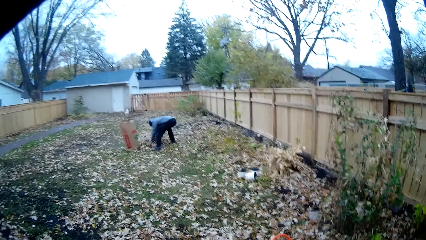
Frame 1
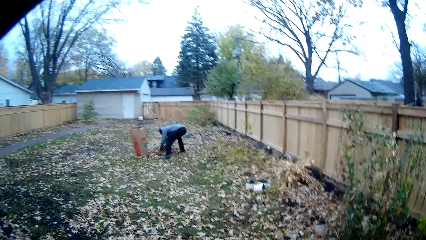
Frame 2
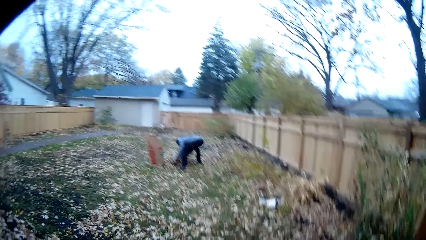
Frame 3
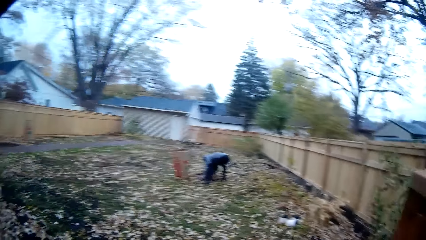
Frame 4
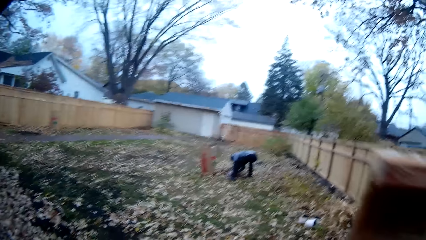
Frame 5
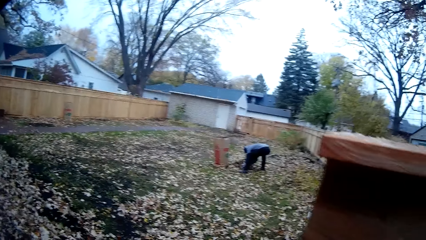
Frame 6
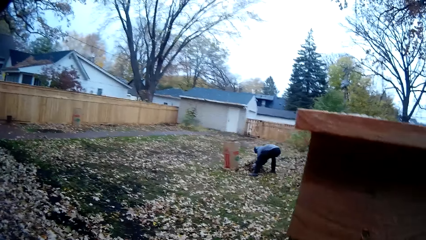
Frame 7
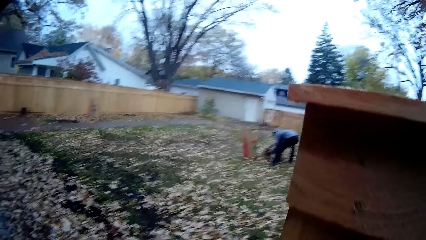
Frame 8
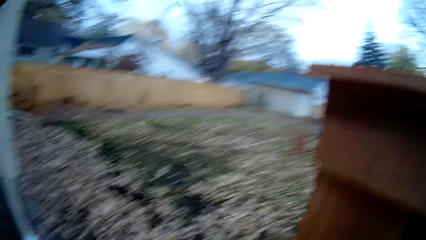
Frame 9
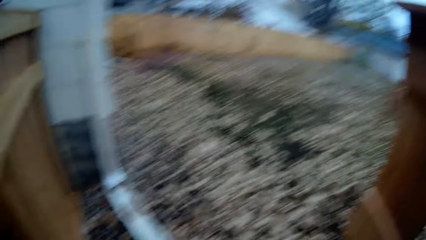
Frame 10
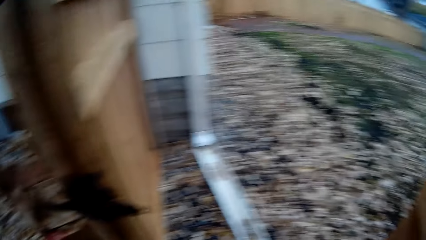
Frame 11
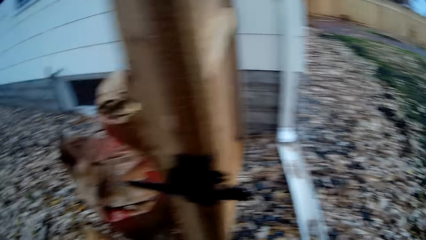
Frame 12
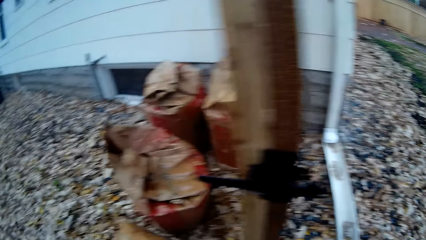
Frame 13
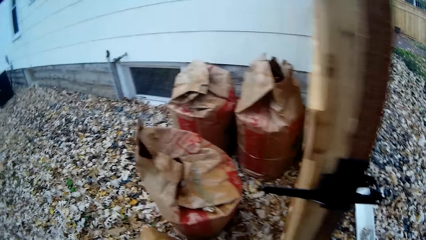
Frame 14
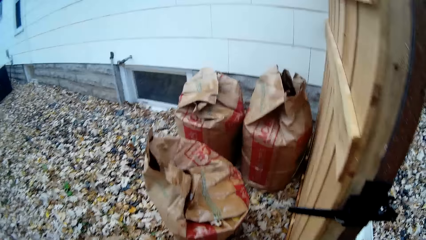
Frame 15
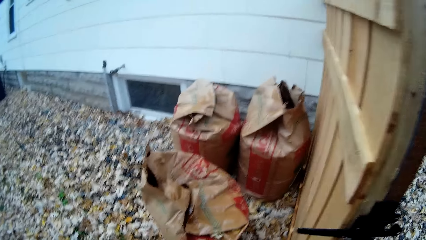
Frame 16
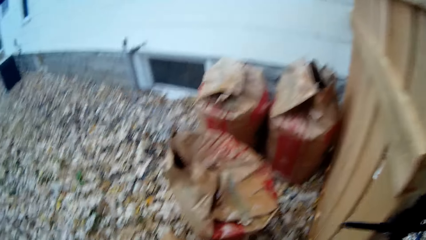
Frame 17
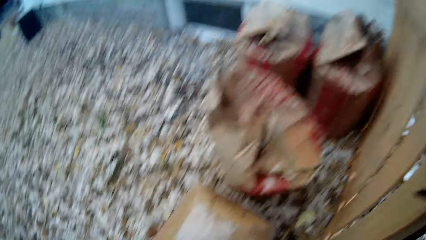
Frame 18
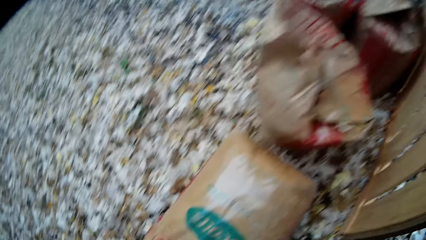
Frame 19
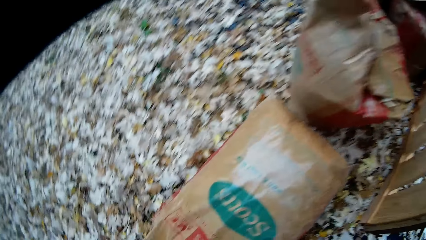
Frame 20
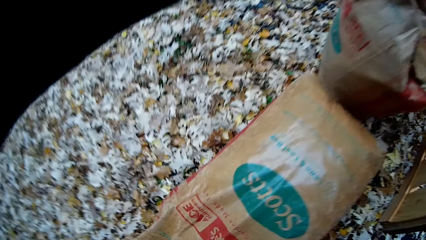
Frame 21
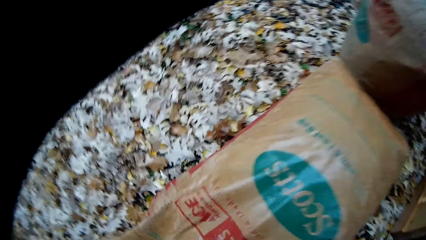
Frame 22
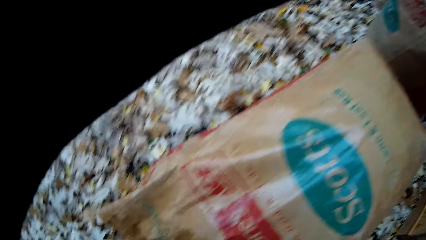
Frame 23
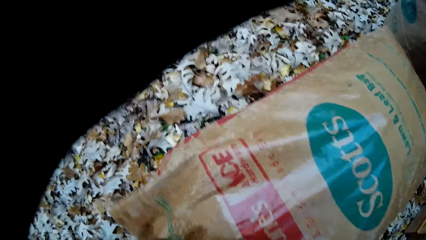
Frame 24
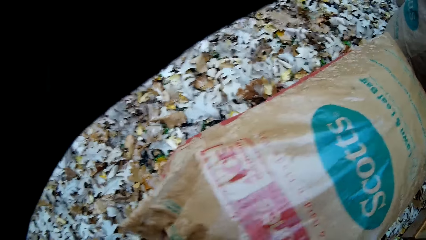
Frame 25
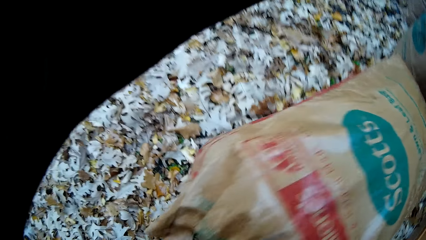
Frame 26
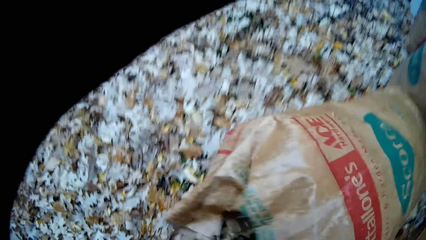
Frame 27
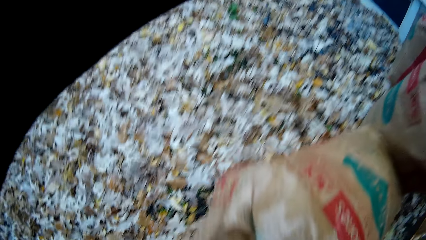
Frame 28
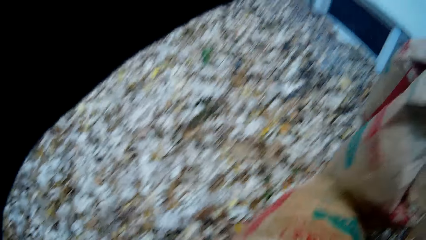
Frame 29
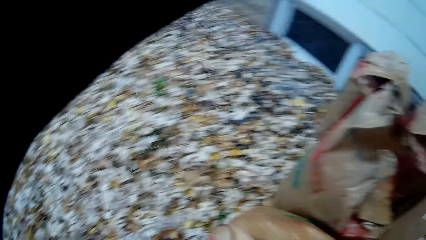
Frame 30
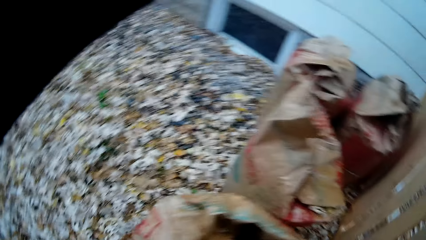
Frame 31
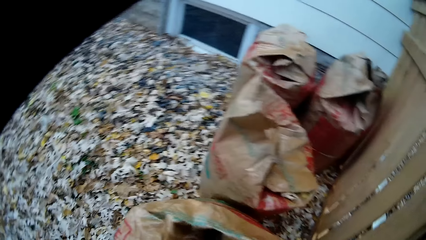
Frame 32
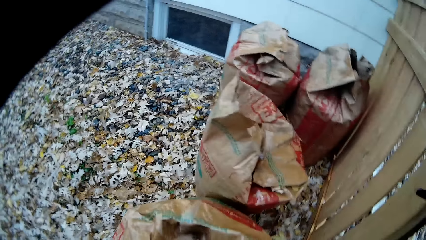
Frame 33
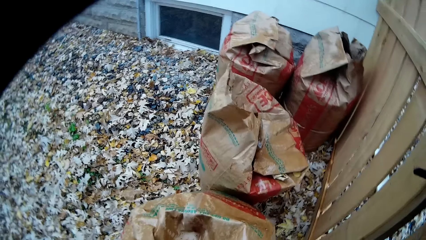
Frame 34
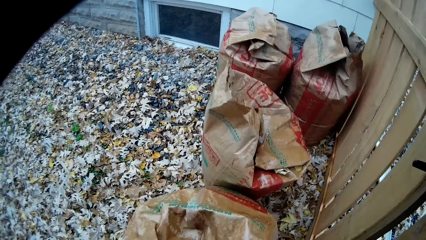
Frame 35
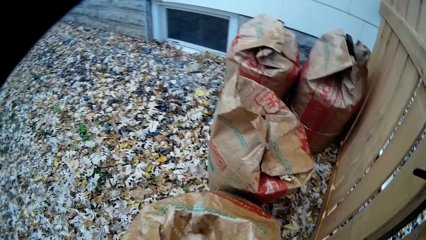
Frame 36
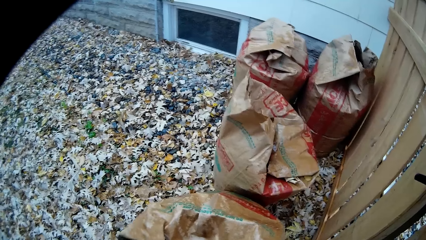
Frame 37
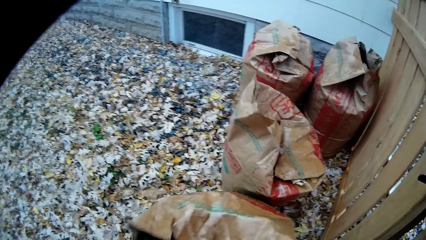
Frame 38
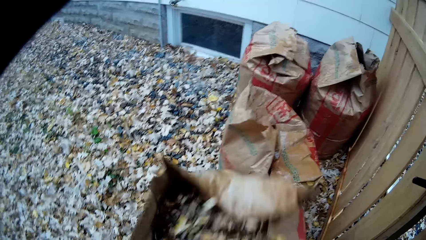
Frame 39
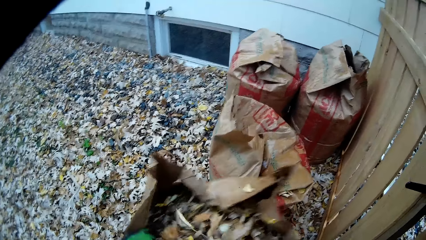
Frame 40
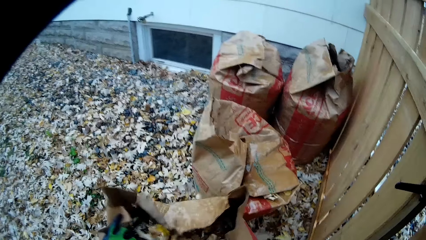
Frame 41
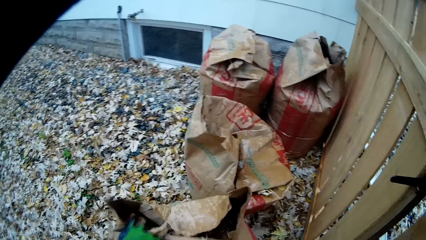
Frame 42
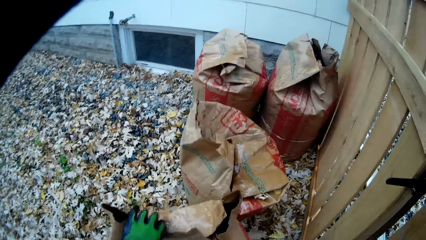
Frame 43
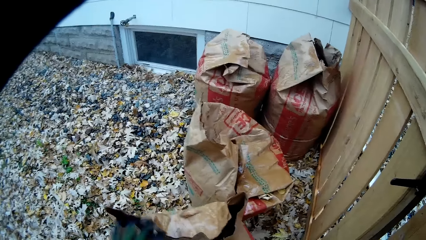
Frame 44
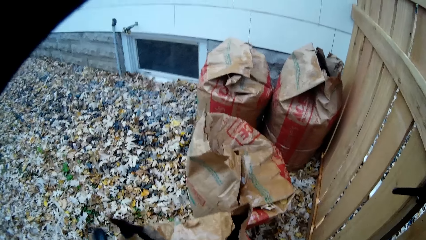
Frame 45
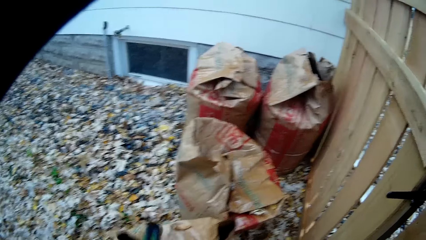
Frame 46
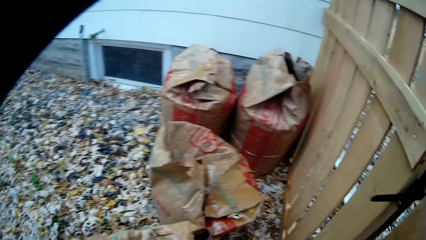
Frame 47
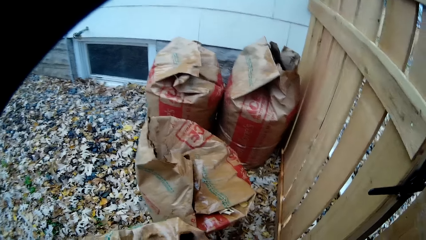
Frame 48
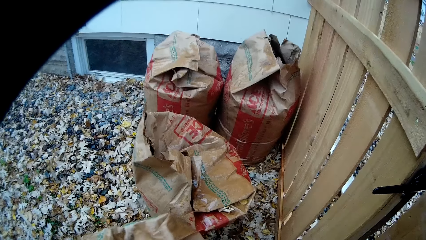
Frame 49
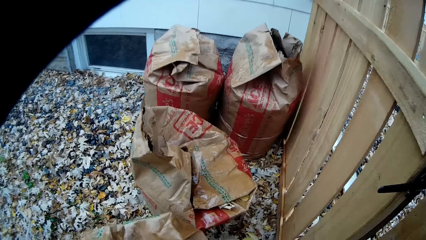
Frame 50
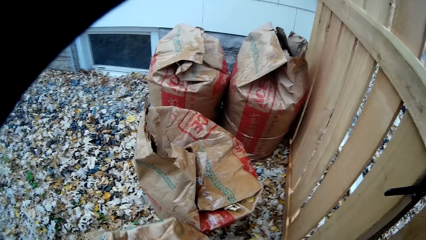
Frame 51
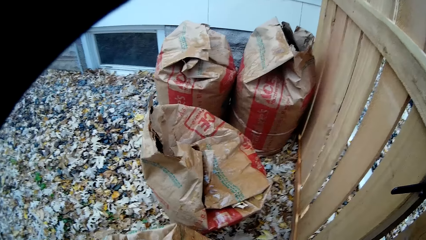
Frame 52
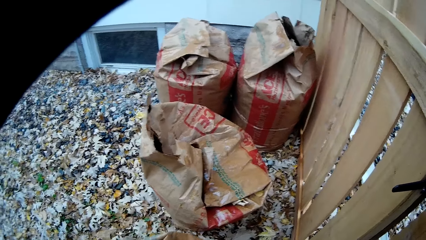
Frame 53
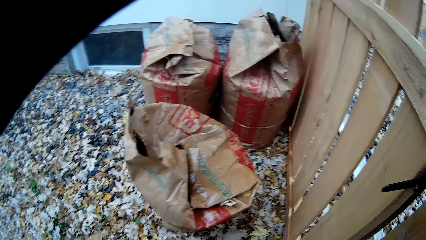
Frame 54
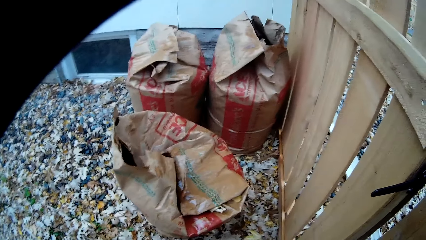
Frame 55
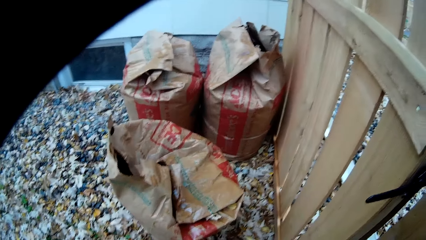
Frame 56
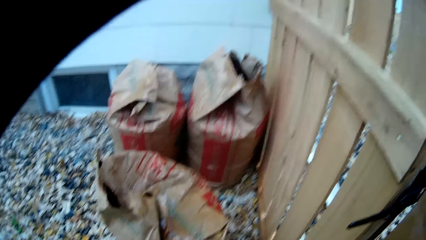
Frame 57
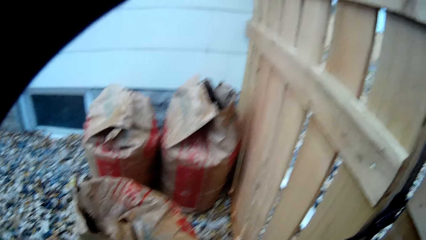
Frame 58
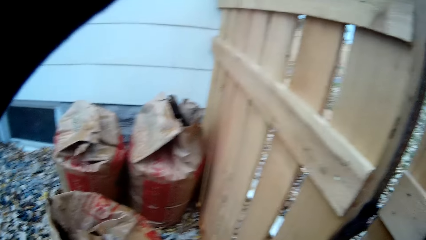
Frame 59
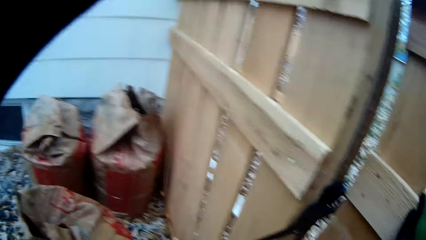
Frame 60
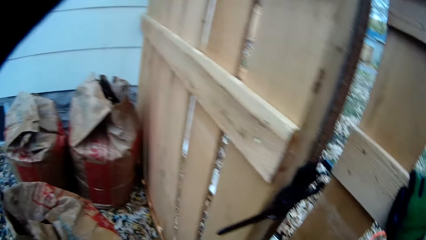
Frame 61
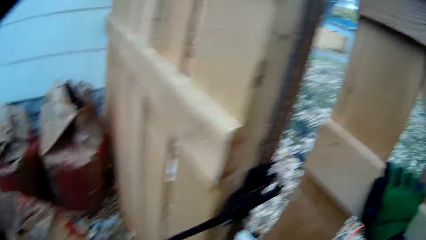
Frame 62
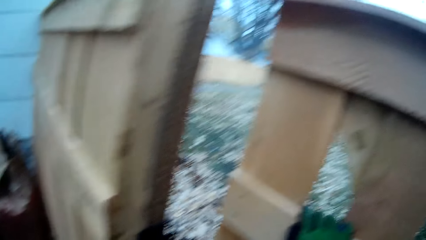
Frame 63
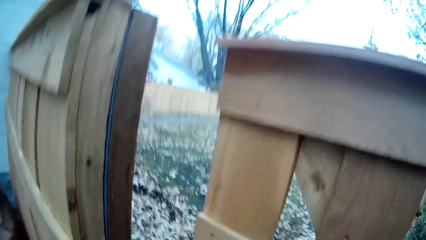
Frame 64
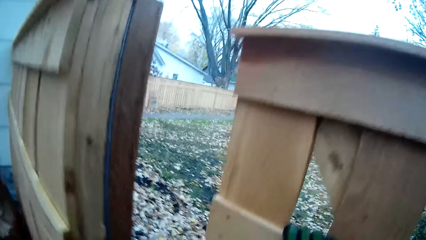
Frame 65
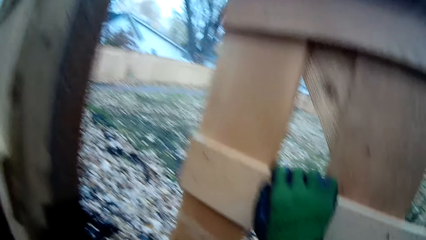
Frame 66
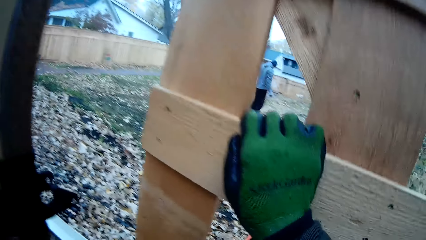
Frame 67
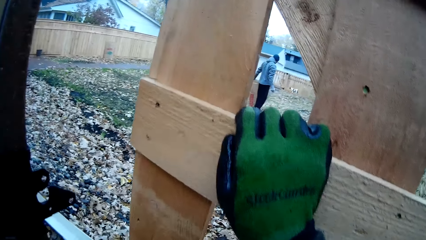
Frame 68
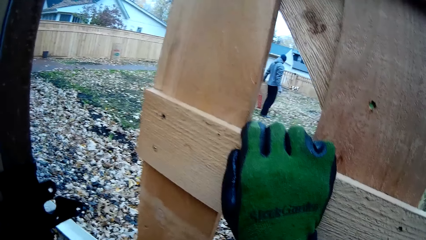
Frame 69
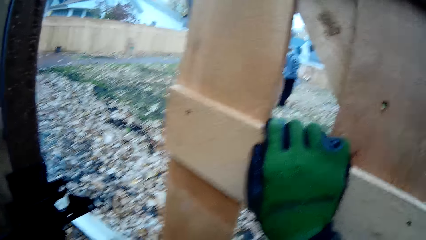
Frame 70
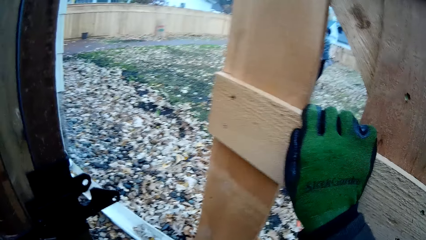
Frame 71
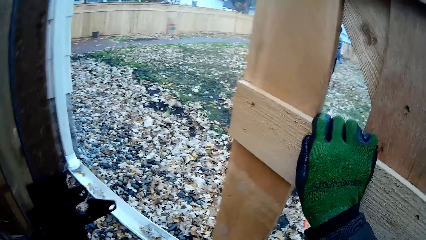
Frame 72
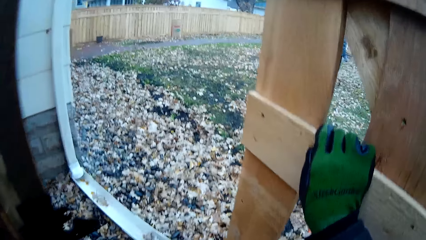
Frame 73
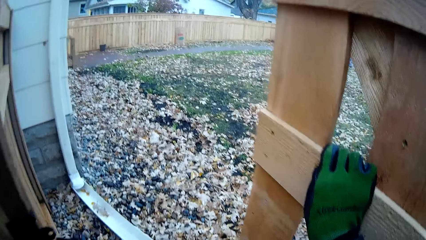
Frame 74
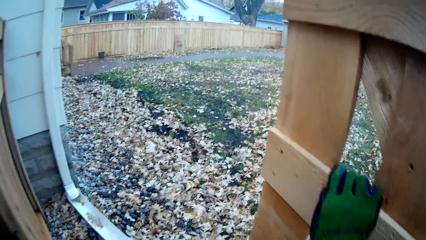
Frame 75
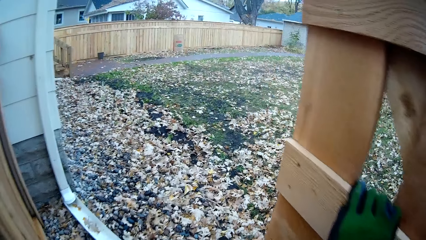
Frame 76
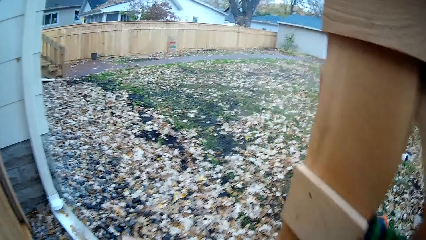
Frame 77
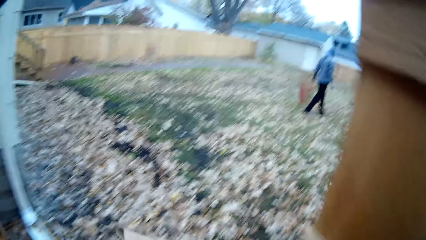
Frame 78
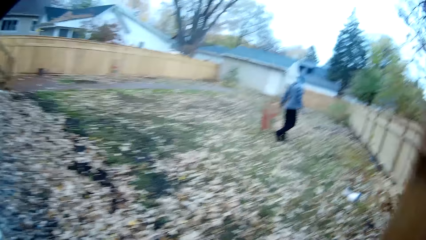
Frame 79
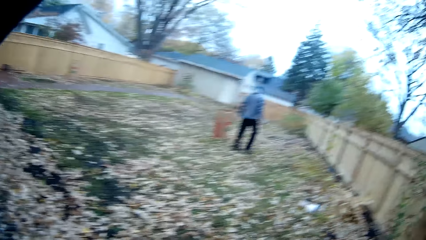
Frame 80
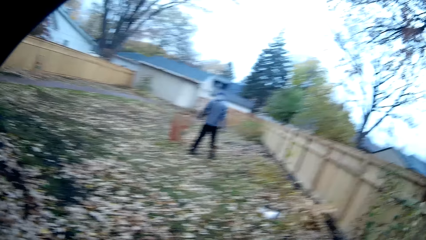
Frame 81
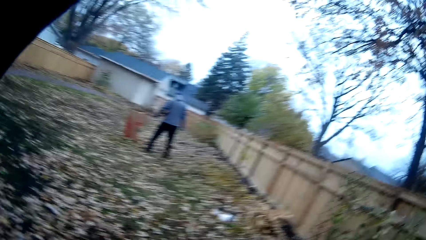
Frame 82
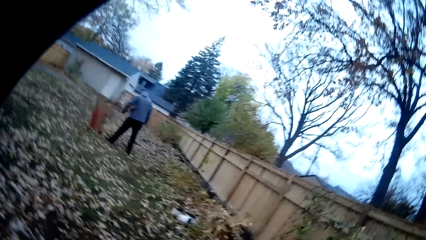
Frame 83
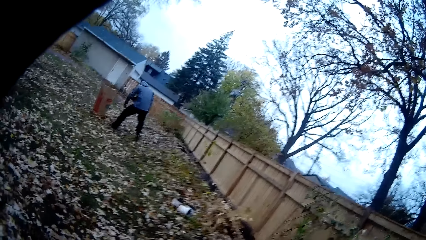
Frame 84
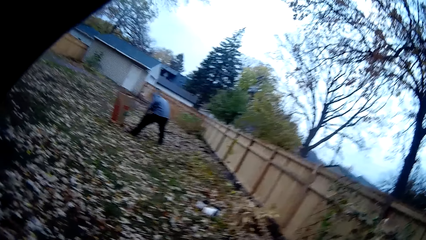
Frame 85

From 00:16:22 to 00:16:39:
The camera wearer opens the wooden gate with his right hand. He bends down. He holds the paper bag with his right hand. He lifts up the bag. He adjusts the paper bag on the floor with both hands. He opens the wooden gate with his right hand.
